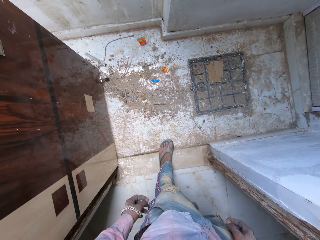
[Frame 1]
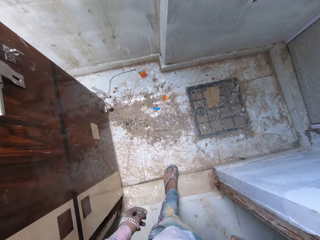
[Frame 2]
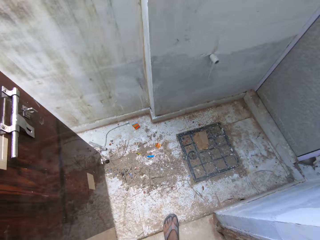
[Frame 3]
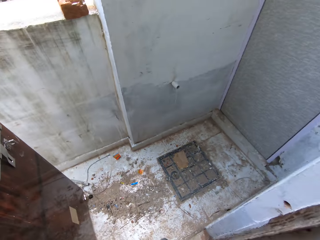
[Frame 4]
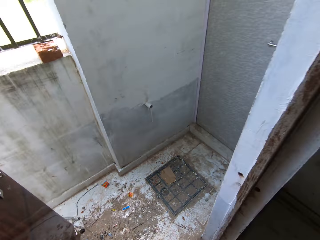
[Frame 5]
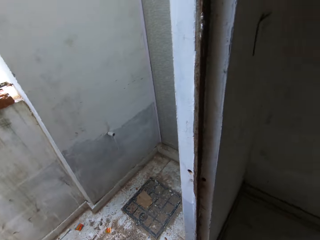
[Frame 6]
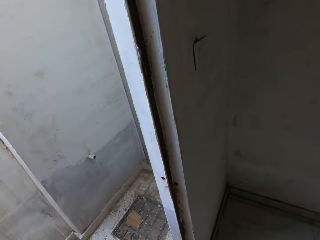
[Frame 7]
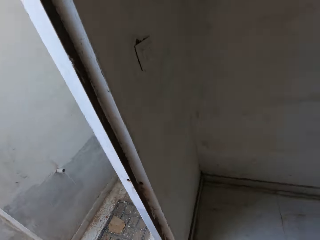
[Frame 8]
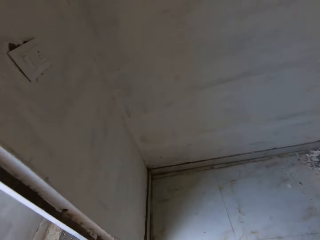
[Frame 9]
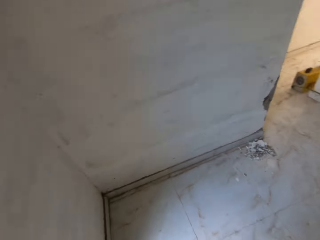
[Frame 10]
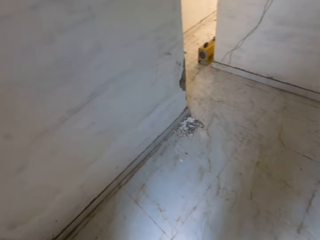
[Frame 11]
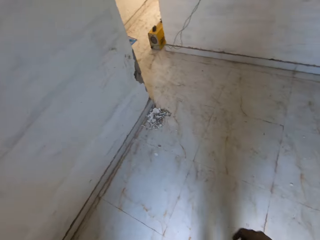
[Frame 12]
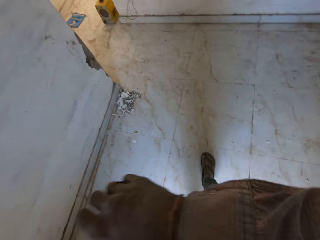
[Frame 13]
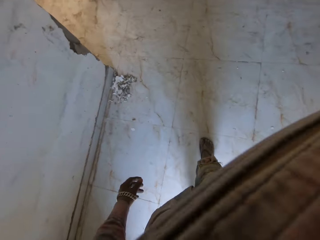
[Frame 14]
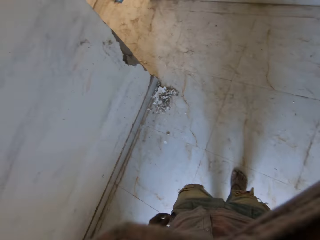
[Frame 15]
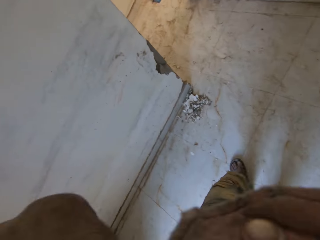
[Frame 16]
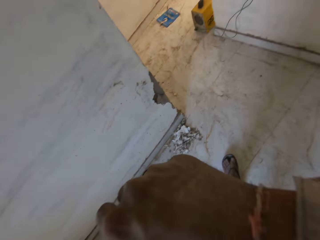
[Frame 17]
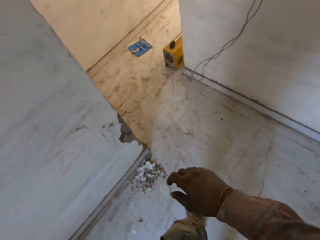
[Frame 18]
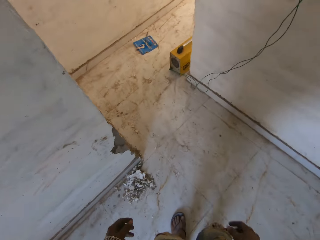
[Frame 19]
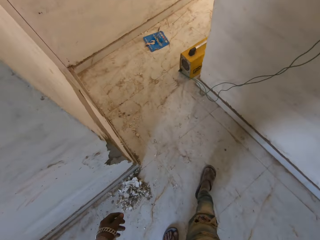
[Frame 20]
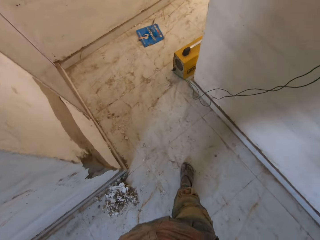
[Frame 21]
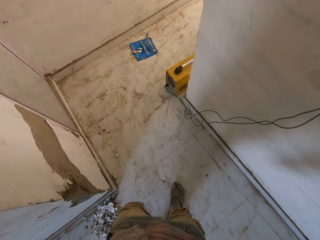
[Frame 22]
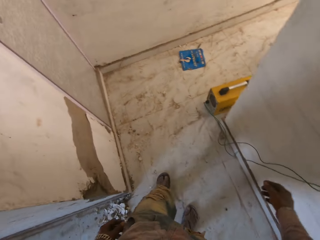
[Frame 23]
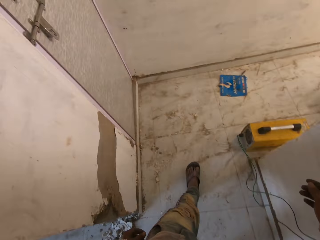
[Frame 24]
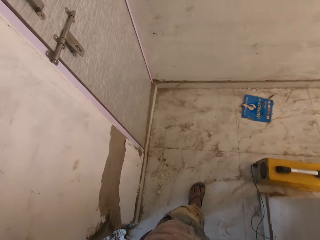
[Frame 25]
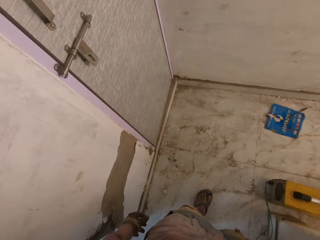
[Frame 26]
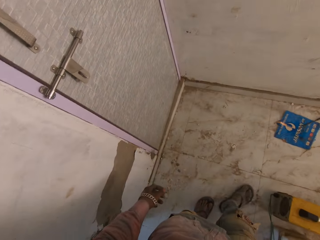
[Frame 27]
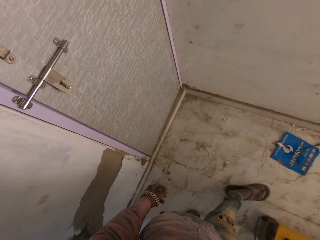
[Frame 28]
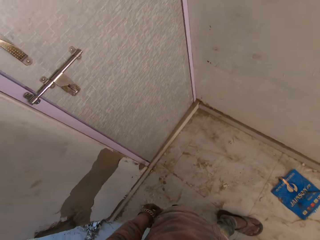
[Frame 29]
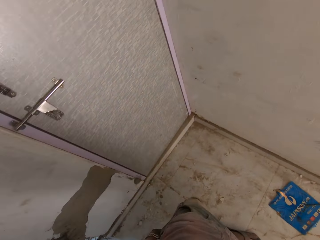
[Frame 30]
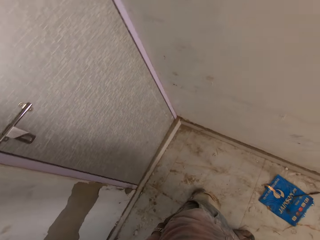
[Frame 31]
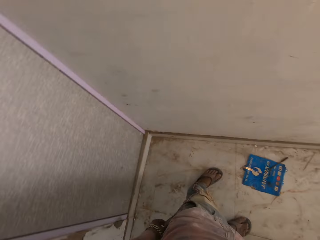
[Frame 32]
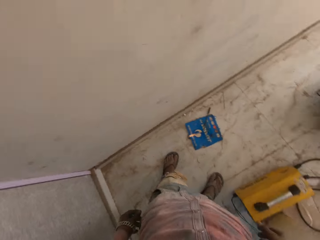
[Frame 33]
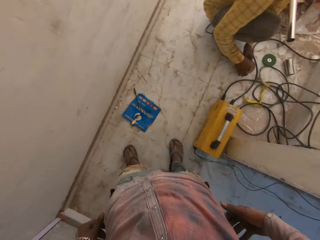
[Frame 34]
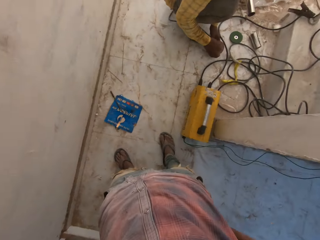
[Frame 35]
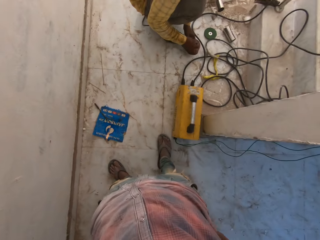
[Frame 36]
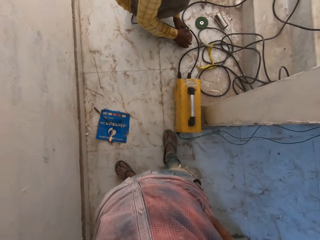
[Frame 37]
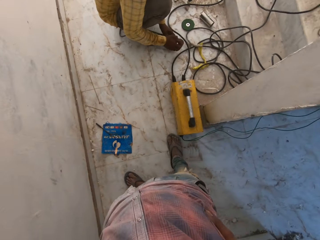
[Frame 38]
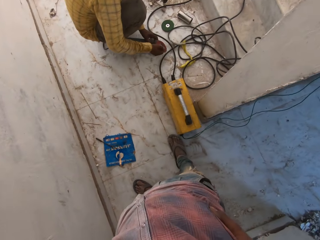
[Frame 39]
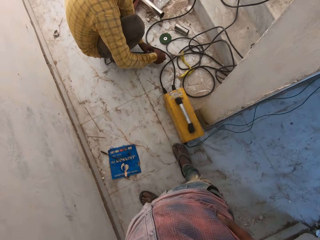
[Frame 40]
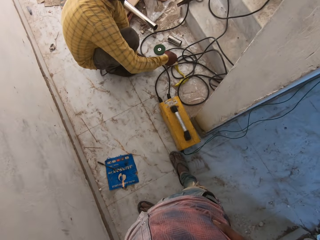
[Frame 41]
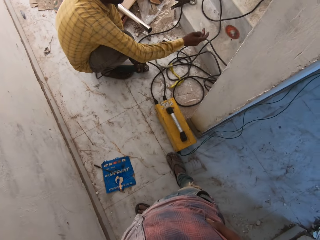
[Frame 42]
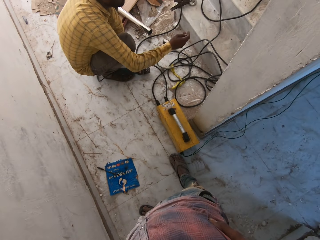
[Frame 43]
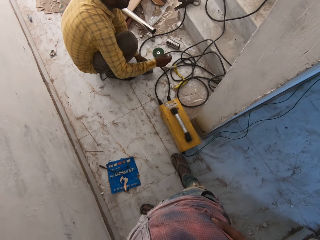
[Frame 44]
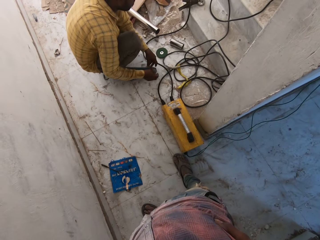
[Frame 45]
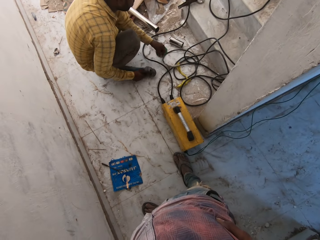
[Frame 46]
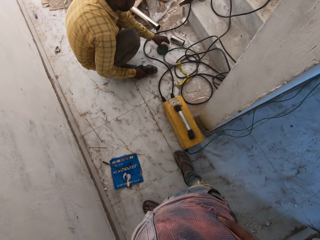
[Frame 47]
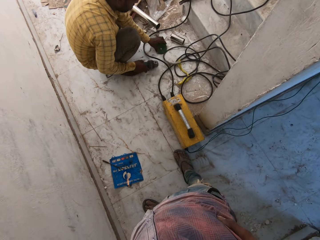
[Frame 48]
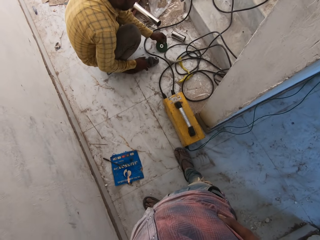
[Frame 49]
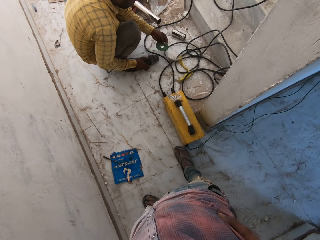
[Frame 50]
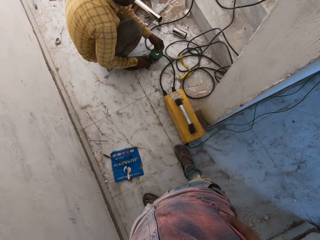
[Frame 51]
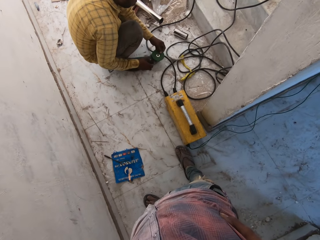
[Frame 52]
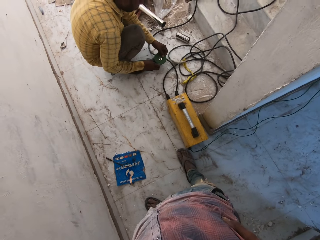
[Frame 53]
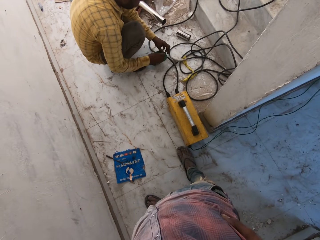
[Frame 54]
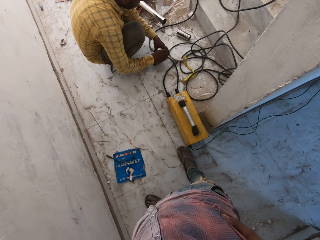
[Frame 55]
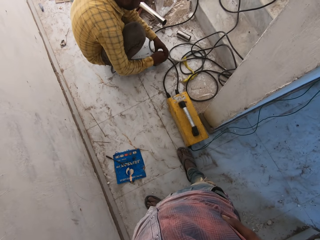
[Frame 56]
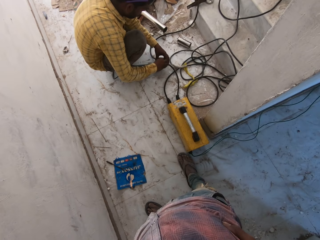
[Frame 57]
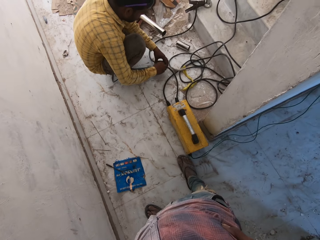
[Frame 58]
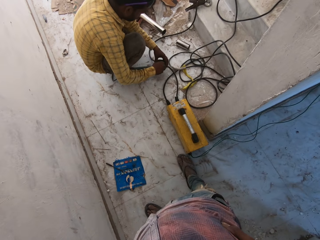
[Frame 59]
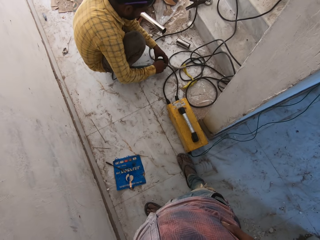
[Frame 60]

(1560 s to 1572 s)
The camera wearer spits saliva, turns around, and walks around. A man throws something. The camera wearer looks at the man. The man picks up something.

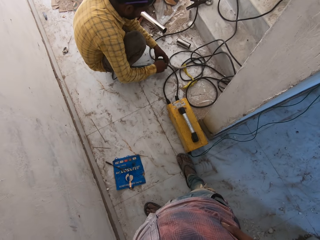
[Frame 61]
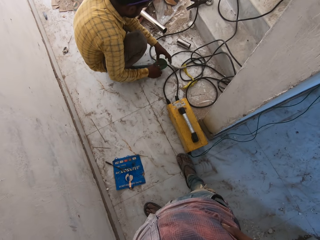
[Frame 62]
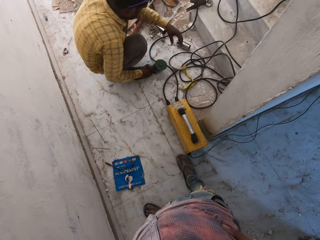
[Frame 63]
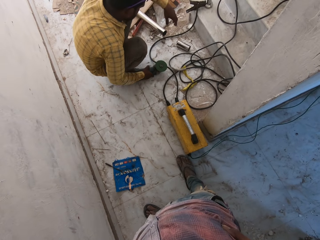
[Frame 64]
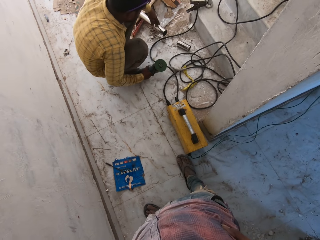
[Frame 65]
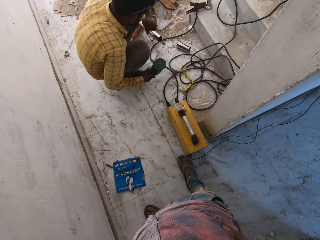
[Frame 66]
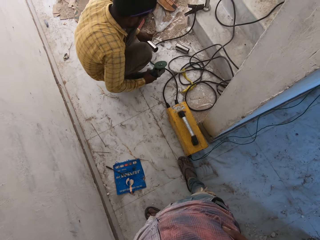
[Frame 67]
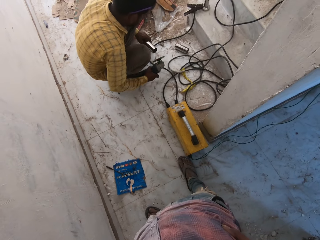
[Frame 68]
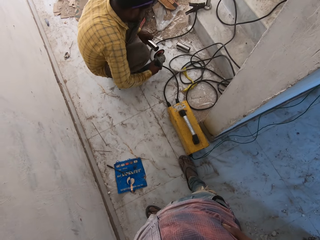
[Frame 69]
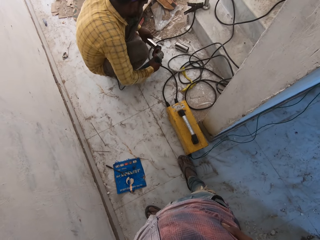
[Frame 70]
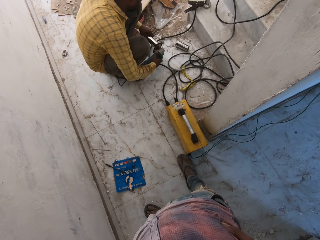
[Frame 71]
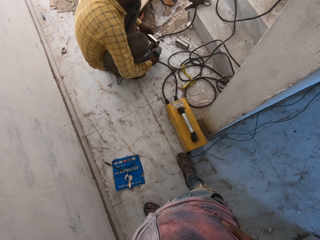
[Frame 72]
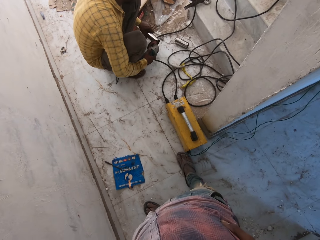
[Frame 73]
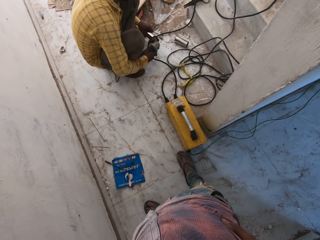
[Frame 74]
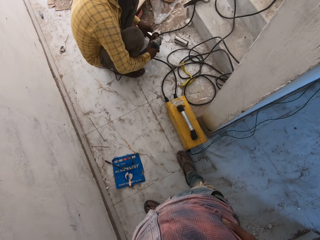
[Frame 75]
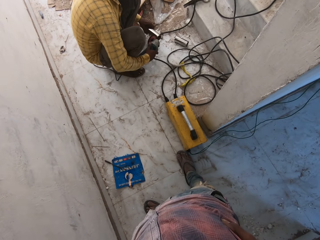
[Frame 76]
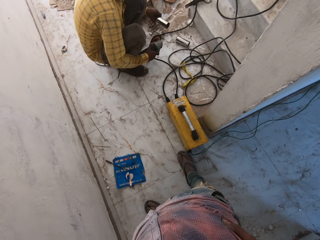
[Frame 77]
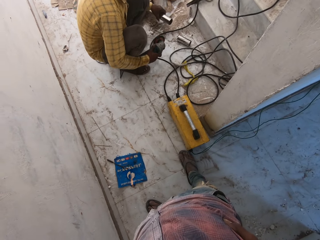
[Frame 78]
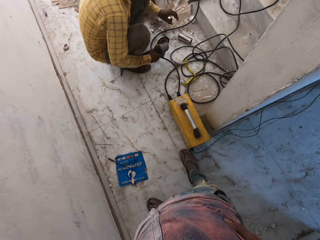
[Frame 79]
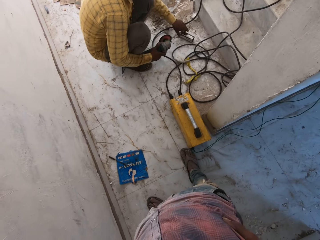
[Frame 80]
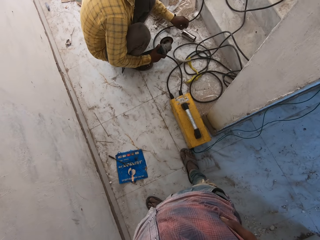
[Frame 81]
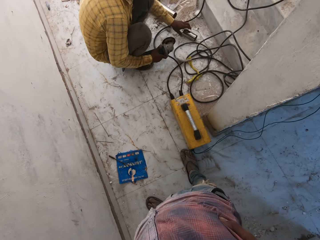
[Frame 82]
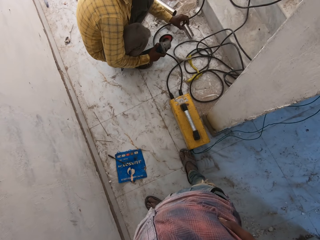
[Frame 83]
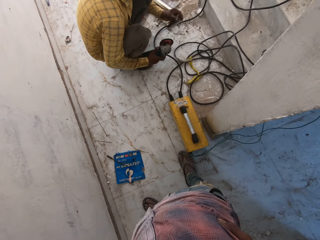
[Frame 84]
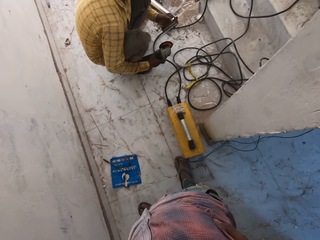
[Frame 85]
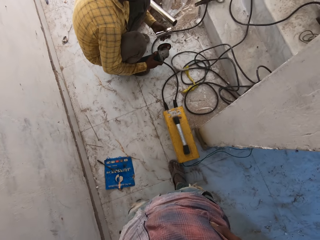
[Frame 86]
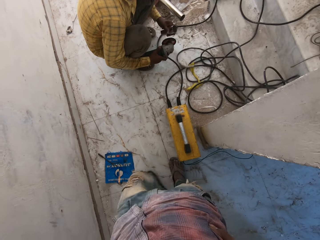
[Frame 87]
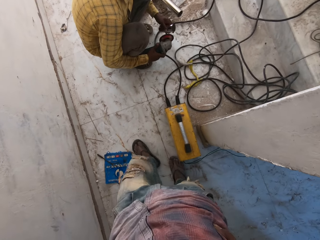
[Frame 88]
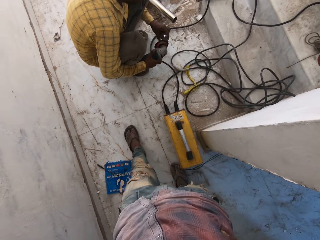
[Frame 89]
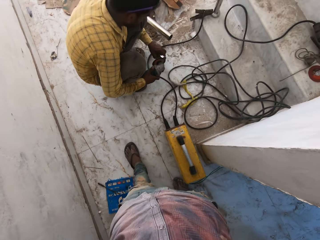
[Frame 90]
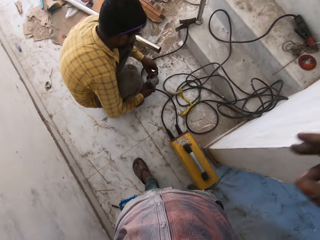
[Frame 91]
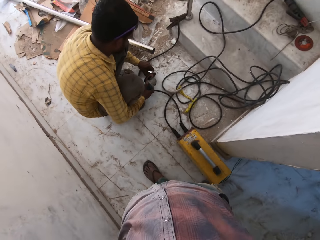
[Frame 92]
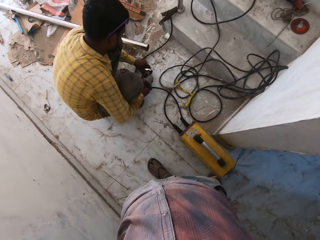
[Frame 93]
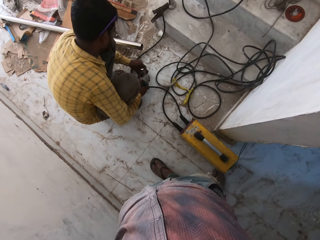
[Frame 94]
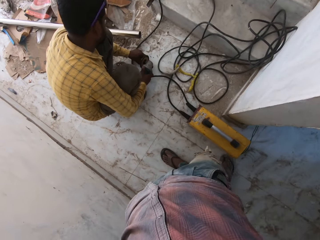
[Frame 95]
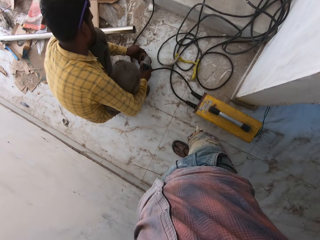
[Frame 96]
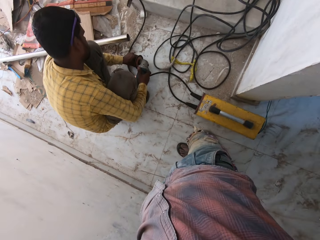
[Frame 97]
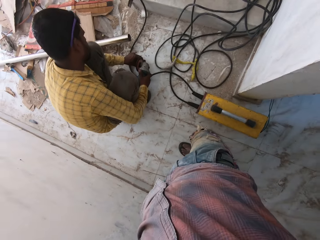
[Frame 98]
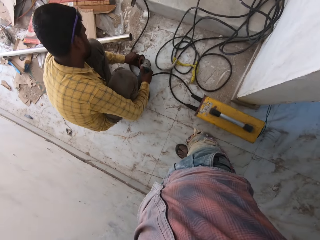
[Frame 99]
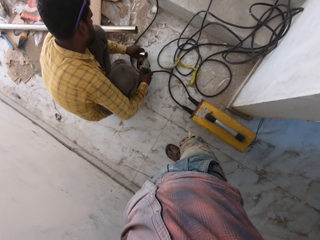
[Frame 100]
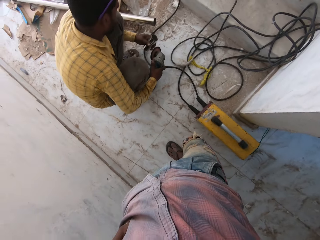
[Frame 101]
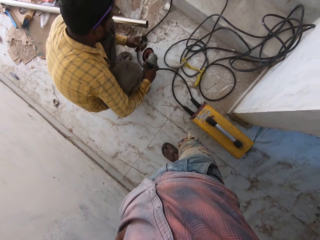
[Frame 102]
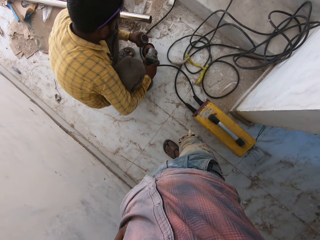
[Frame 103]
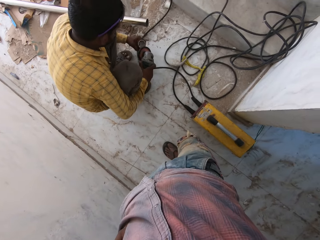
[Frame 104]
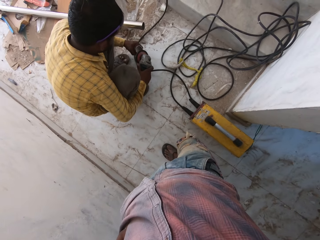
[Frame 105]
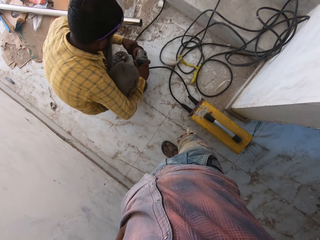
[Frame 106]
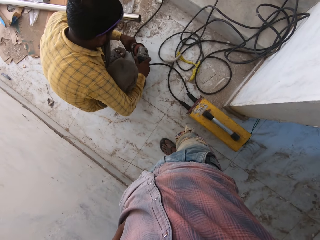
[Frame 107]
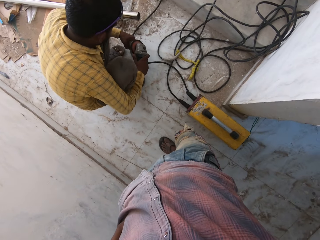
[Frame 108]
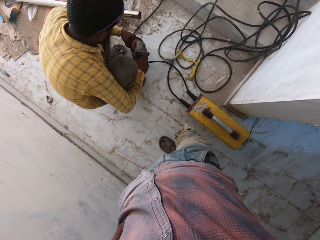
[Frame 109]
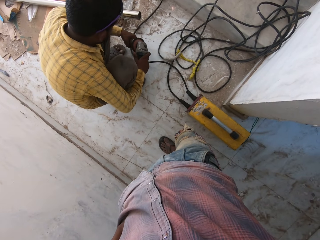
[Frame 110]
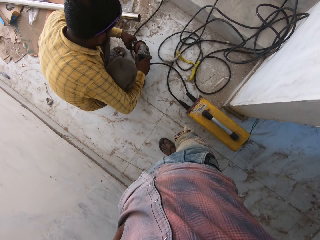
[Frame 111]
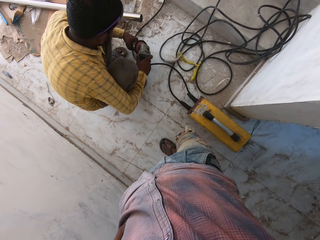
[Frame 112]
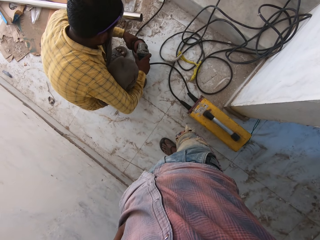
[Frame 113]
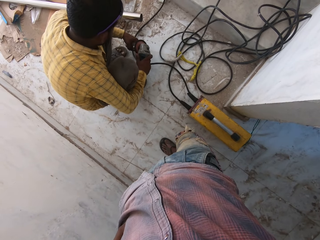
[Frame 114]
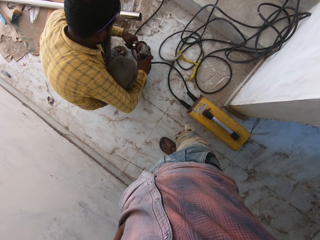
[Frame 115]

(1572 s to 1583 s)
A man picks up a grinder. He grinds metal with the grinder. He puts the metal aside. He picks up metal. He grinds metal with the grinder. The camera wearer lifts a hand up.
